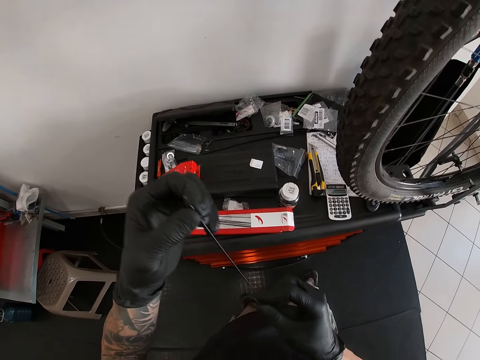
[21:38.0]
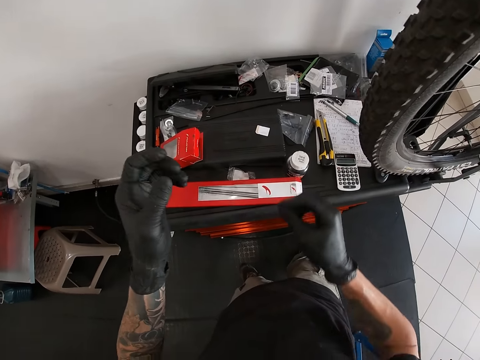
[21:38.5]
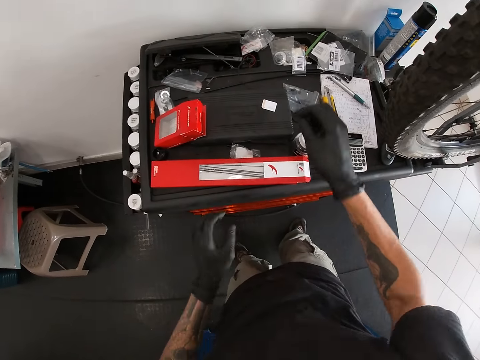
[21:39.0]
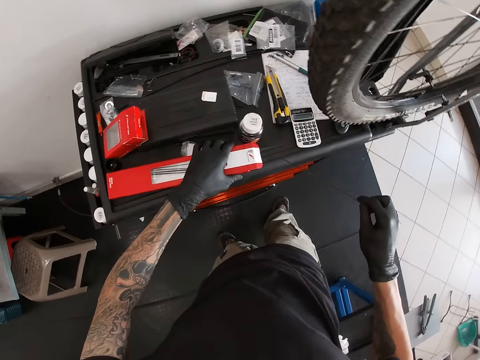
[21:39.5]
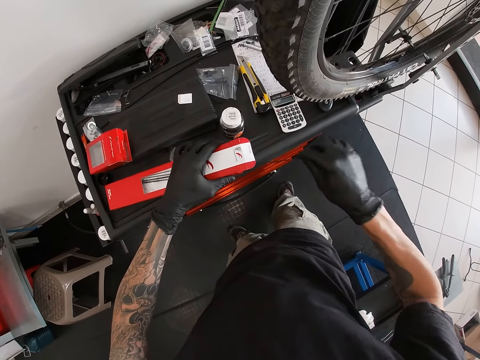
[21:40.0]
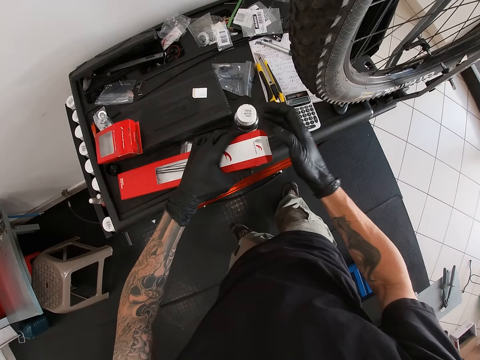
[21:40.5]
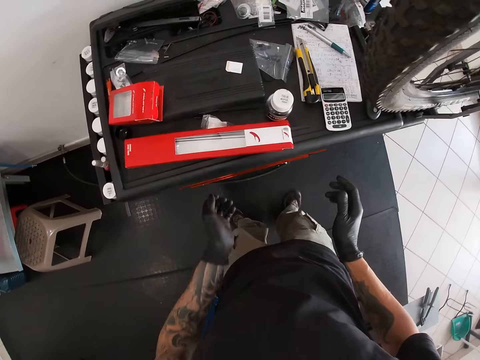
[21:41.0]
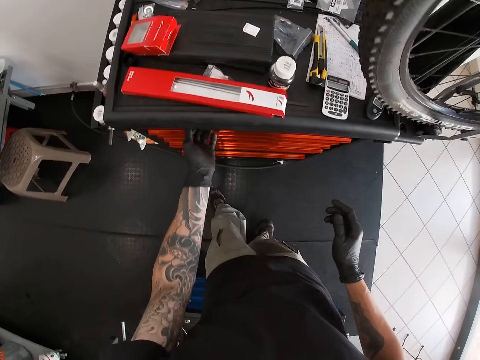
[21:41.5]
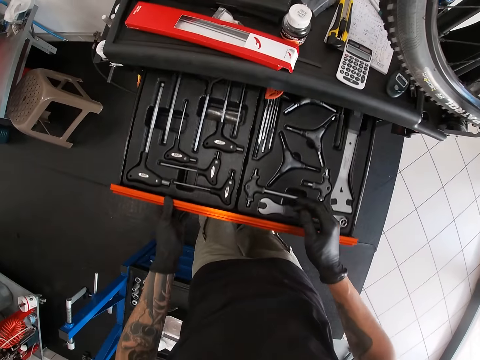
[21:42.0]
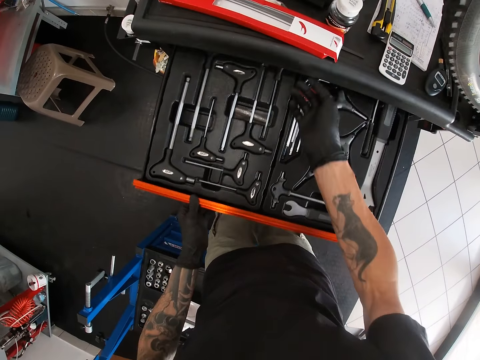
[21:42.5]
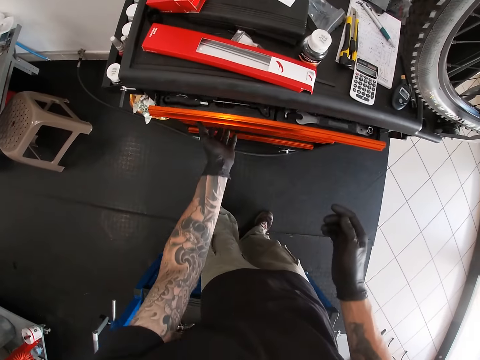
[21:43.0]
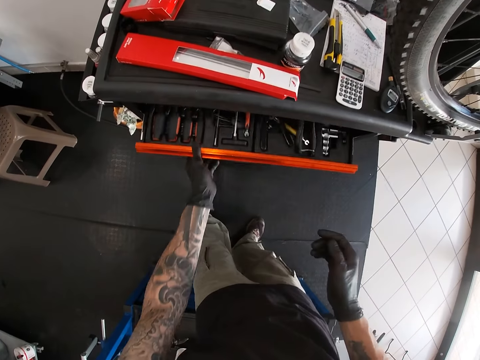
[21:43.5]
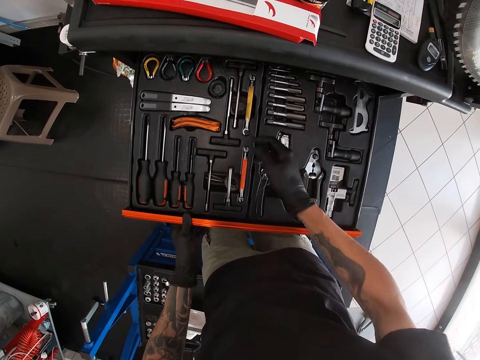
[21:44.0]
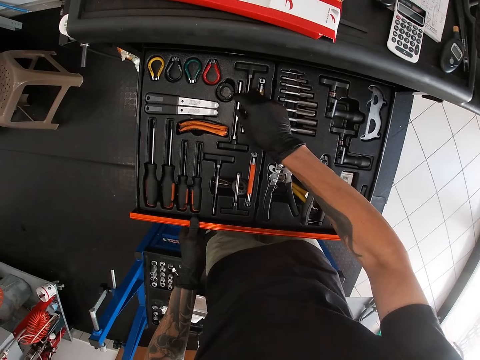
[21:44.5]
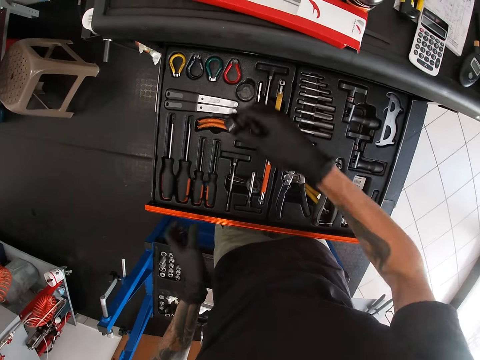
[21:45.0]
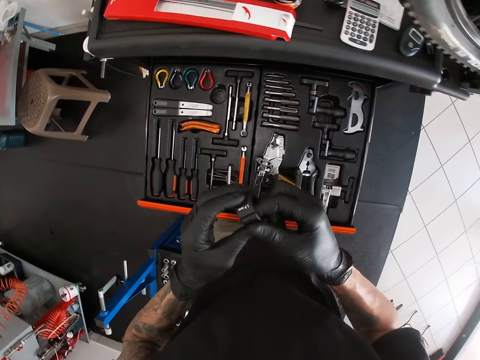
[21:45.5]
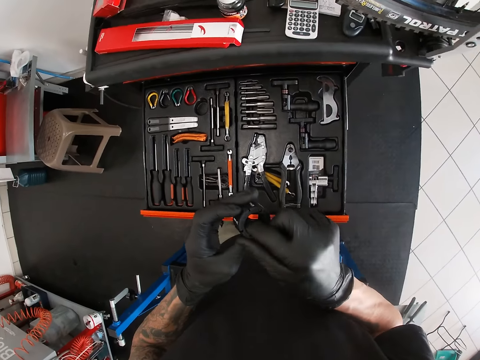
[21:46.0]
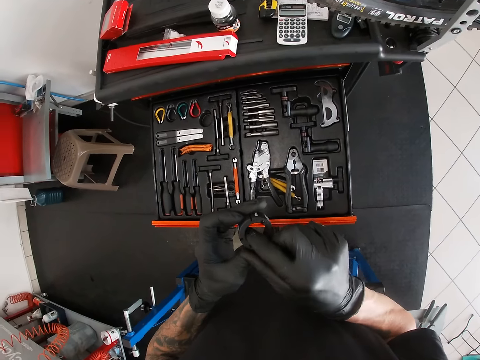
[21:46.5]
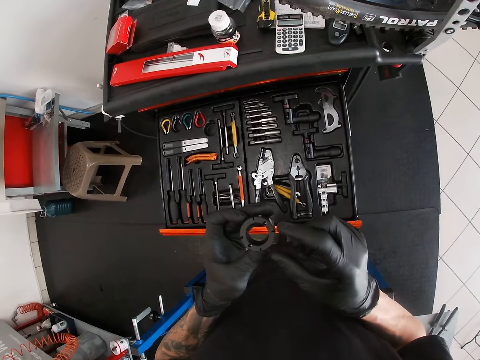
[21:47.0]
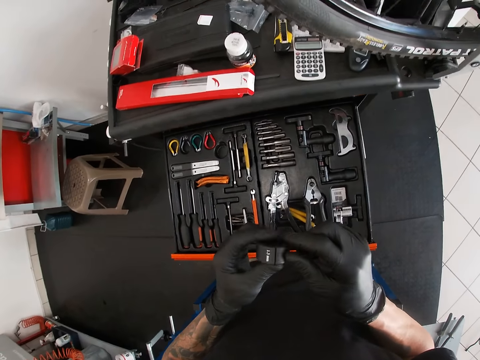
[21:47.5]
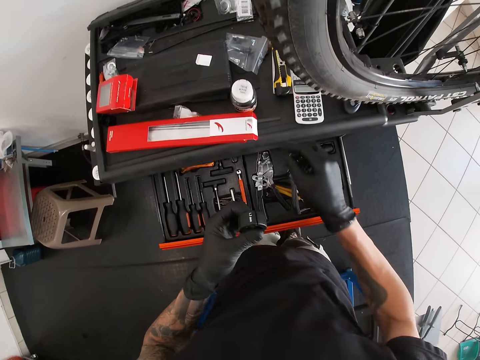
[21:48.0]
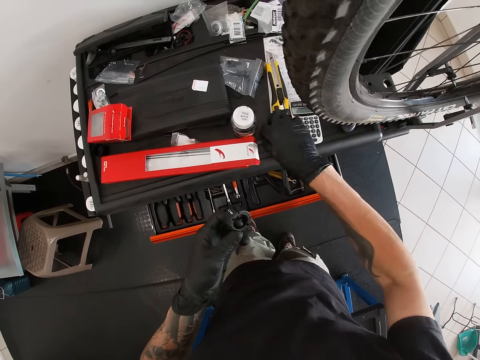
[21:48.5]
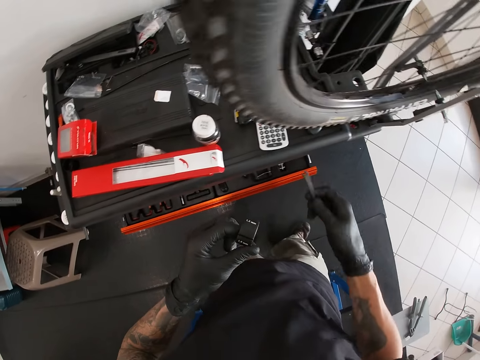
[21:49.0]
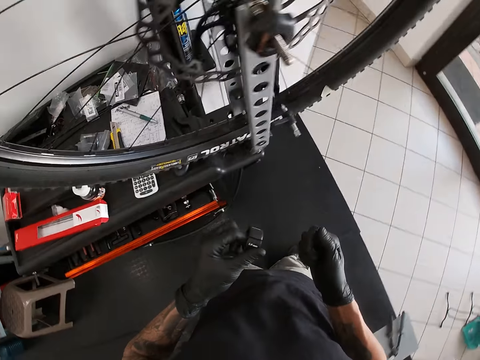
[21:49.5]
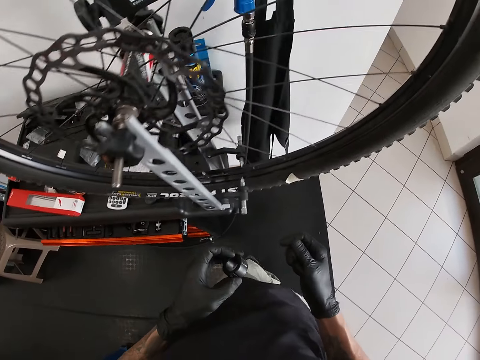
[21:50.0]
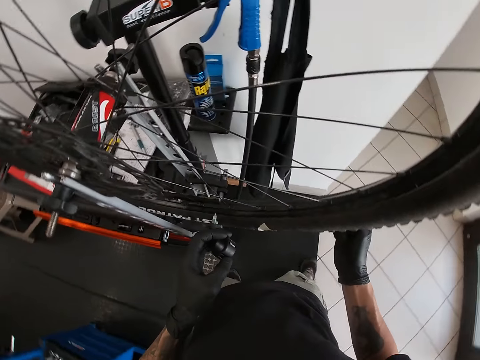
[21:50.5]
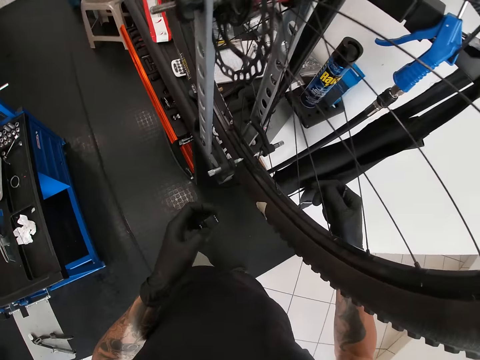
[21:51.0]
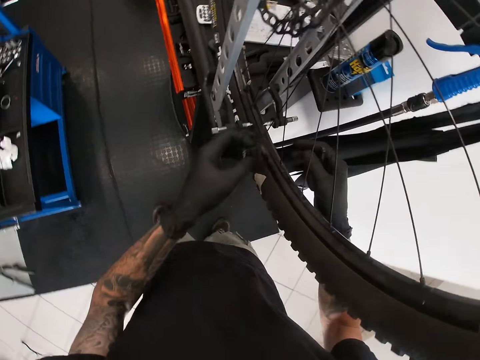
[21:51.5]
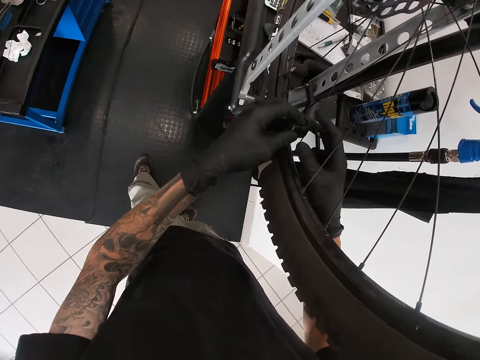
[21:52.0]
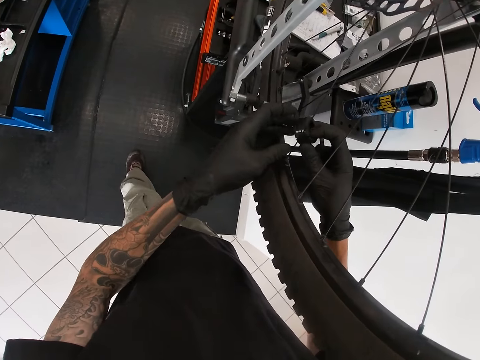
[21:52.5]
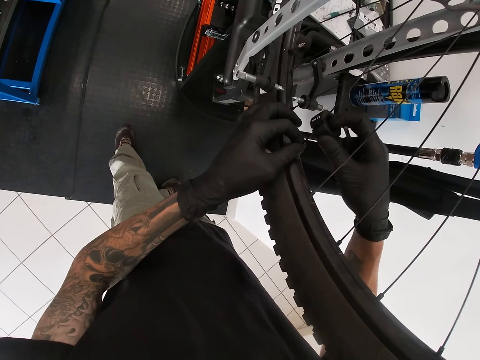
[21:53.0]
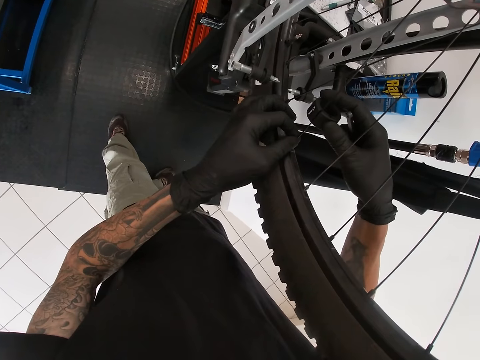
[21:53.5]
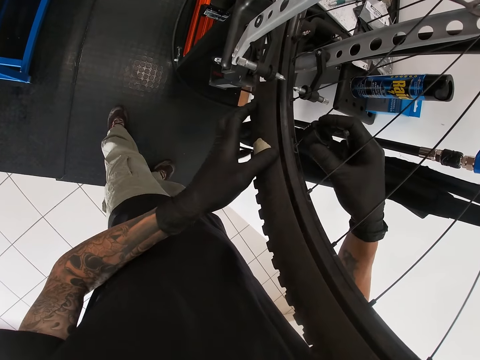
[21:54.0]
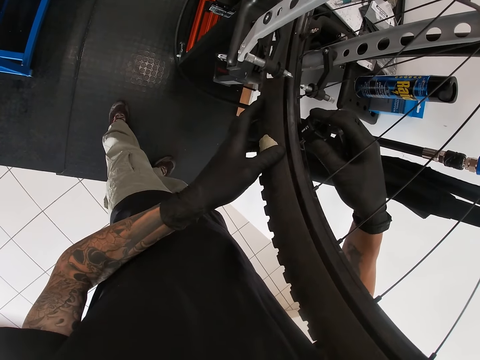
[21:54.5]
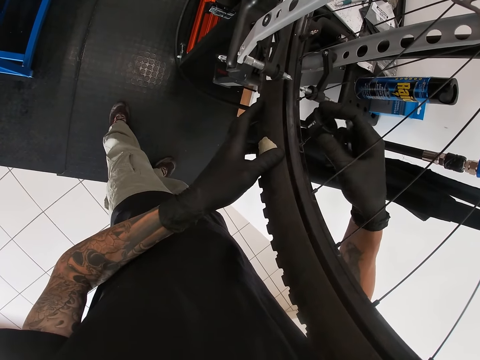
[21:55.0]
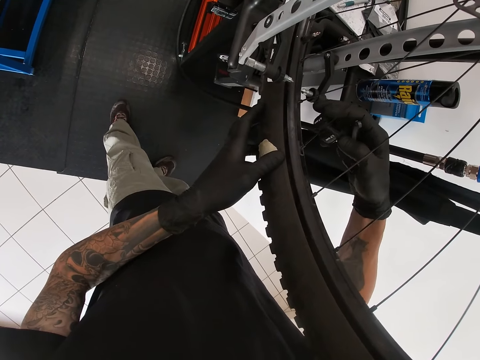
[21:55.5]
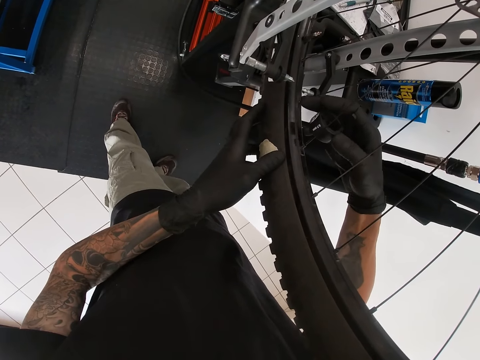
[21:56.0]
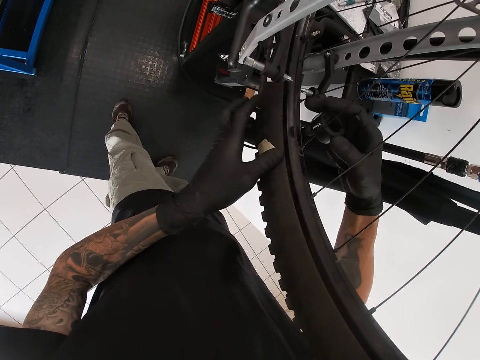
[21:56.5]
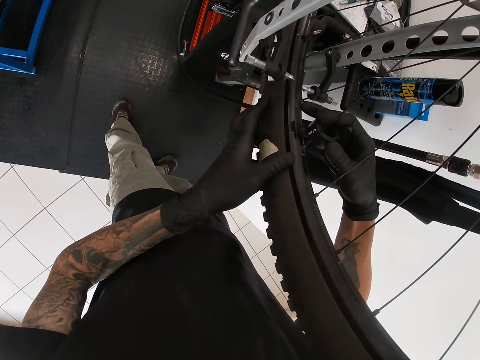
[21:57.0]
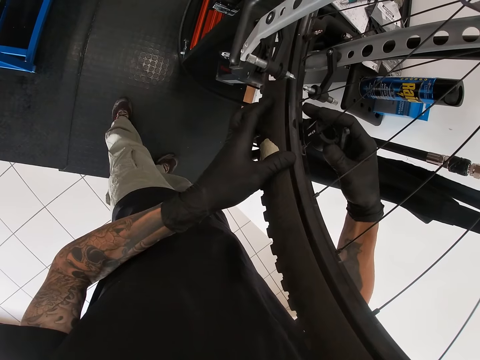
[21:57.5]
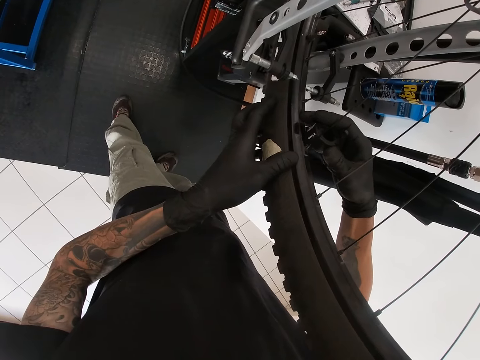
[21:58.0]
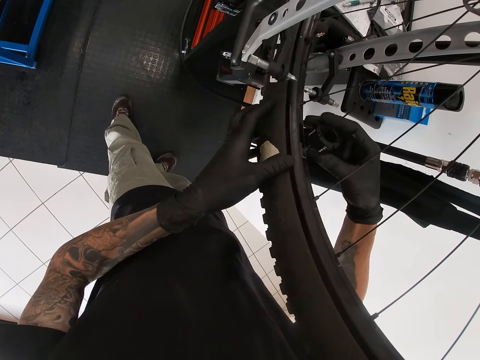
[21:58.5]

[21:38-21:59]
The camera wearer picks up the pack of bicycle spokes with his left hand from the workbench. He puts the spoke in his left hand in the pack of bicycle spokes in his right hand. He drops the pack of bicycle spokes in his left hand on the workbench. He opens the workbench drawer with his left hand. He closes the workbench drawer with his left hand. He opens the workbench drawer with his left hand. He picks up a spoke wrench from the workbench drawer with his right hand. He holds the spoke wrench with both hands. He closes the workbench drawer with his legs. He picks up the spanner from the workbench with his right hand. He moves. He attaches the spoke wrench on the spoke. He passes the spoke wrench in his left hand to his right hand. He holds the bicycle spoke with his left hand. He adjusts the bicycle spoke with the spoke wrench in his right hand. He holds the bicycle tyre with his left hand.

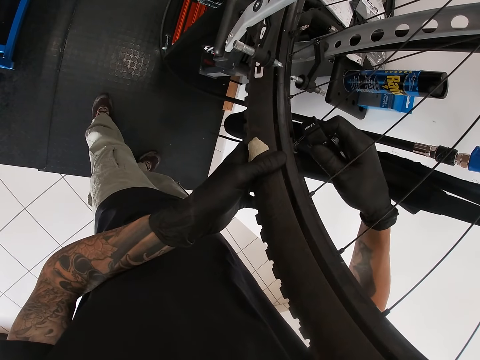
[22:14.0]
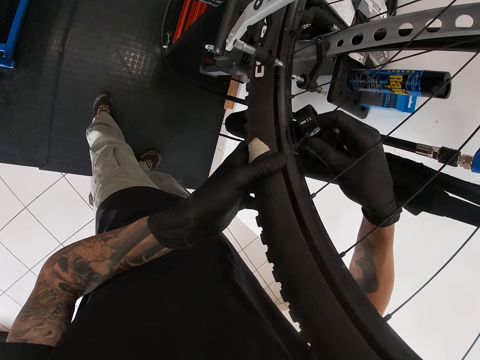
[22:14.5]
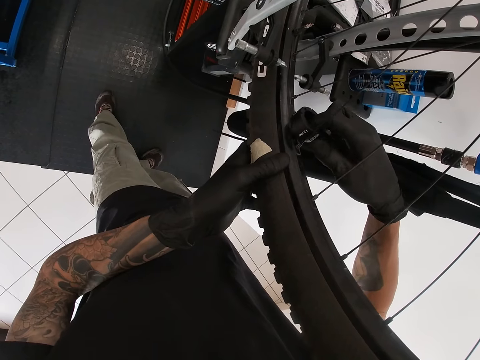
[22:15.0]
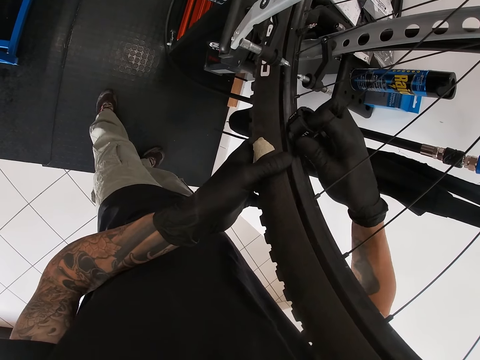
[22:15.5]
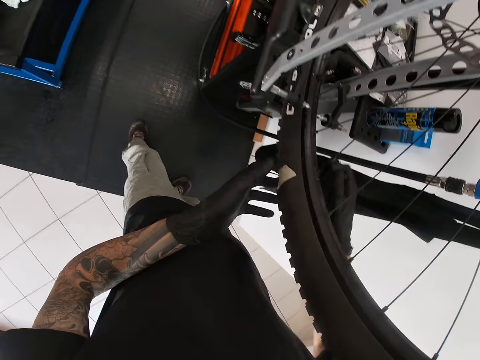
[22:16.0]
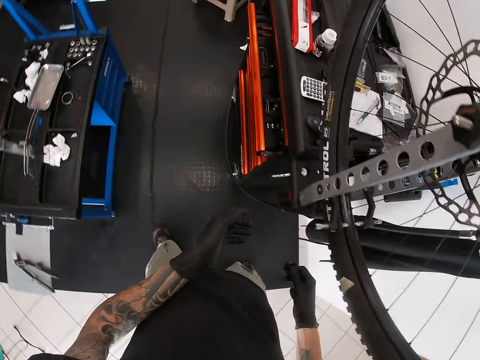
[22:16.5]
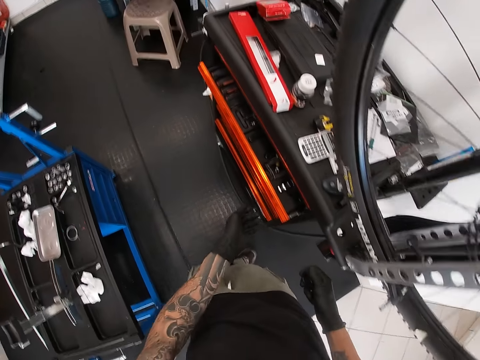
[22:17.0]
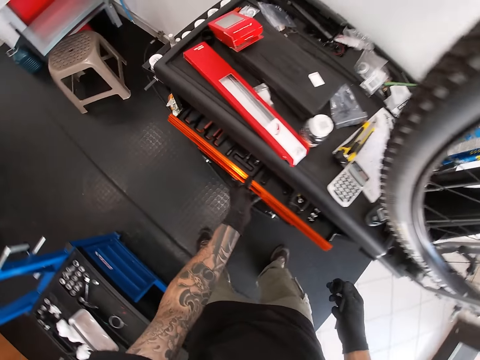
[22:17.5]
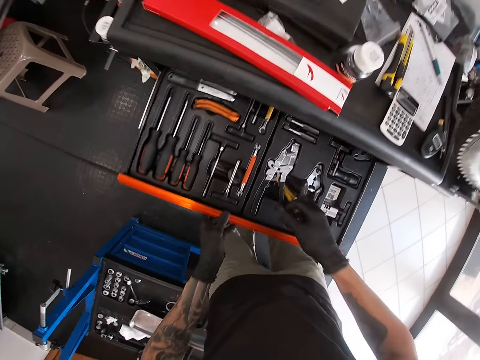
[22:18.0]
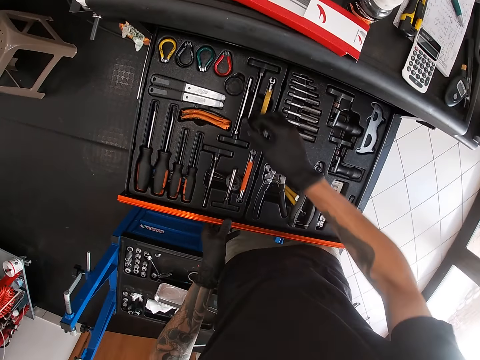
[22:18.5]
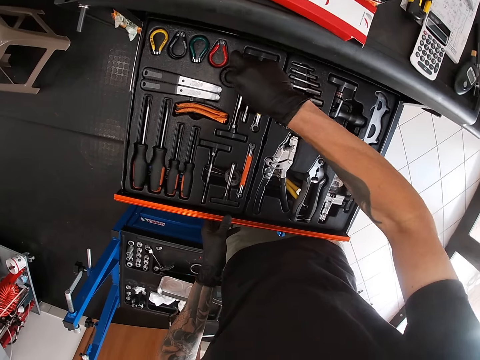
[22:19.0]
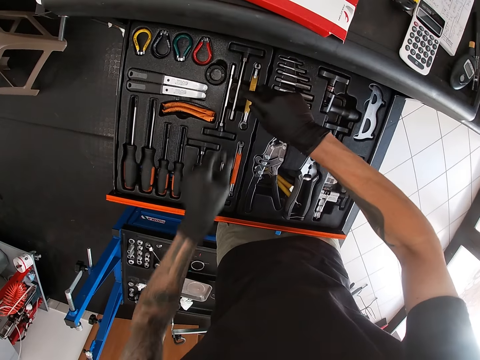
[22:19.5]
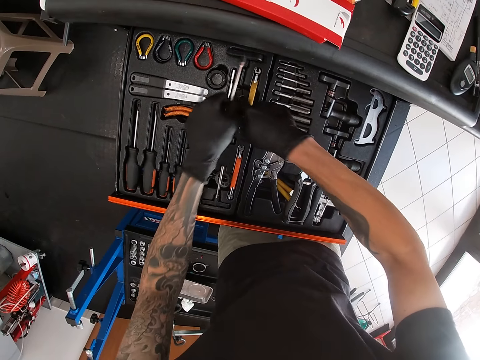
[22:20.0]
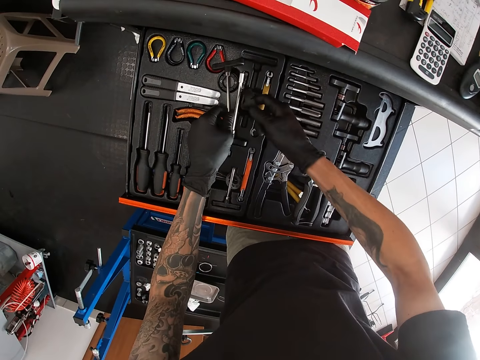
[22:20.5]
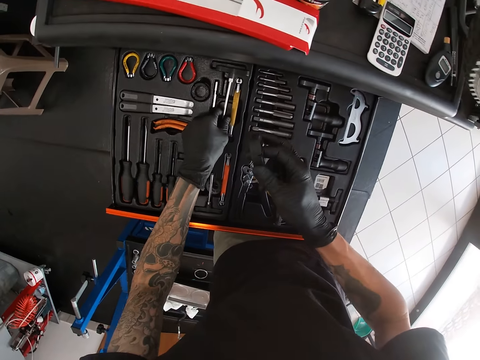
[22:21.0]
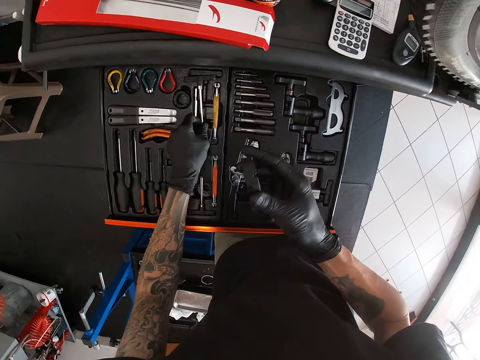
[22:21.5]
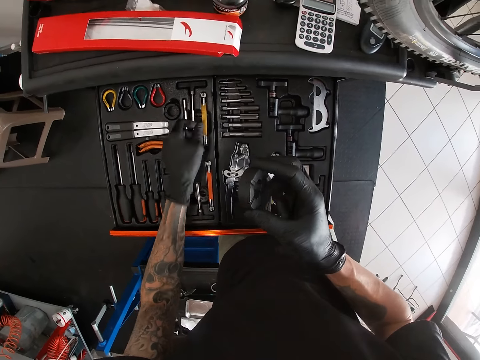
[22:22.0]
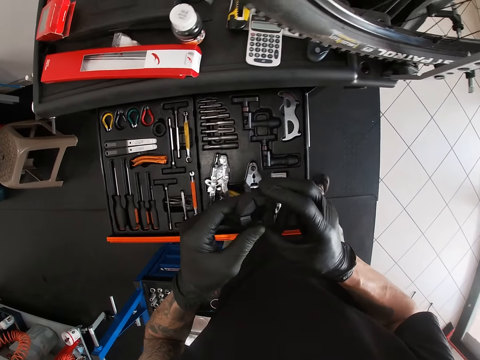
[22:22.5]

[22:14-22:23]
The camera wearer removes the spoke wrench and moves. He opens the workbench drawer with his left hand. He drops the spoke wrench in his right hand in the workbench drawer. He picks up a hammer from the workbench drawer with his left hand. He picks up a spoke wrench from the drawer with his right hand. He drops the hammer in his left hand in the workbench drawer. He holds the spoke wrench with both hands.
